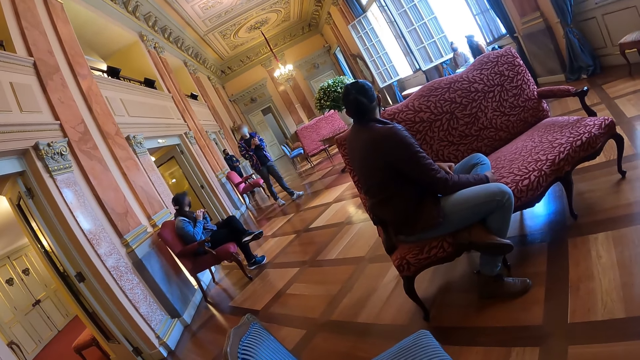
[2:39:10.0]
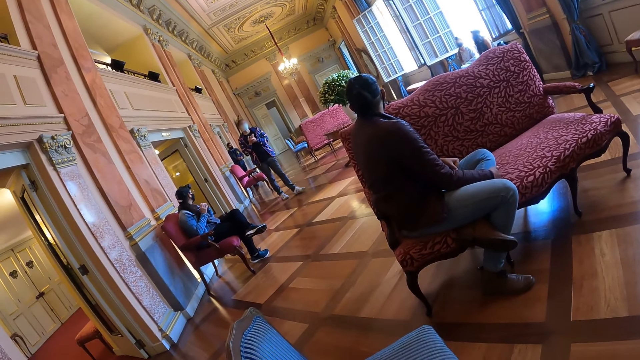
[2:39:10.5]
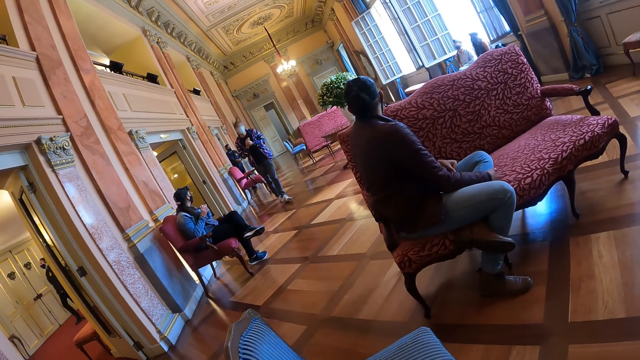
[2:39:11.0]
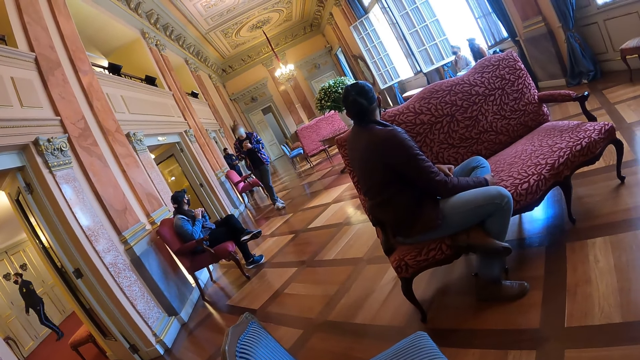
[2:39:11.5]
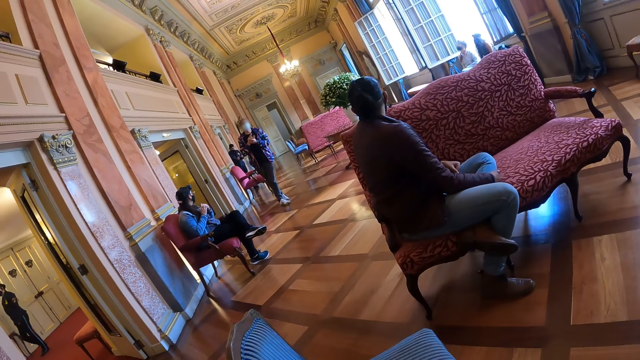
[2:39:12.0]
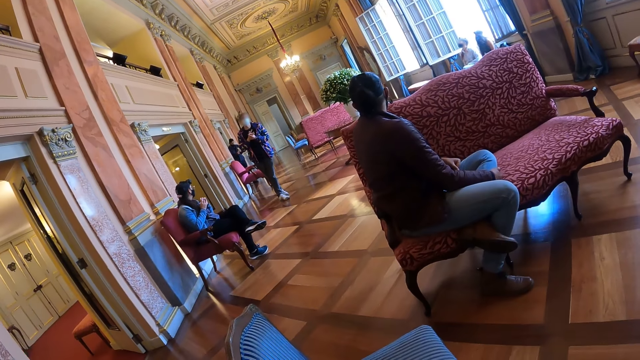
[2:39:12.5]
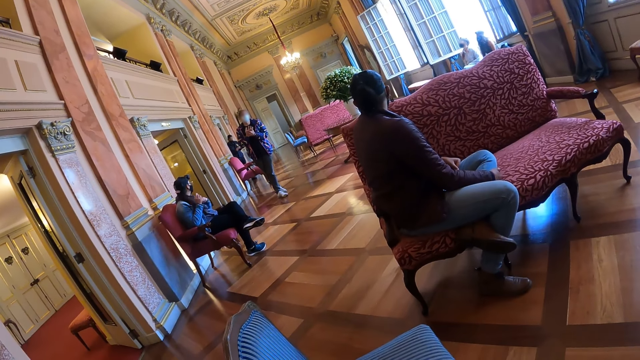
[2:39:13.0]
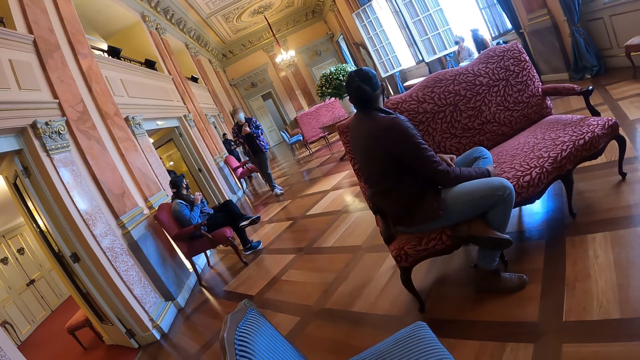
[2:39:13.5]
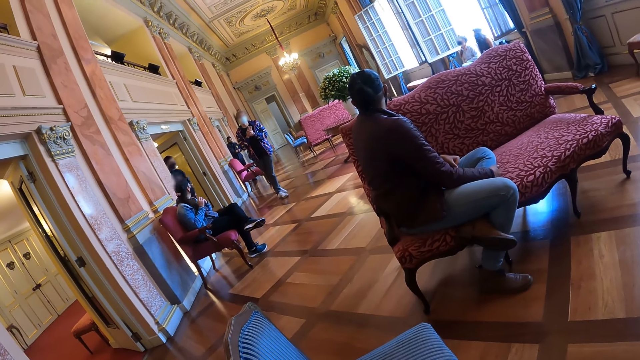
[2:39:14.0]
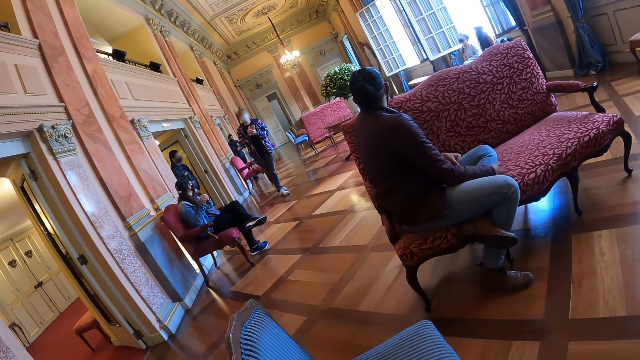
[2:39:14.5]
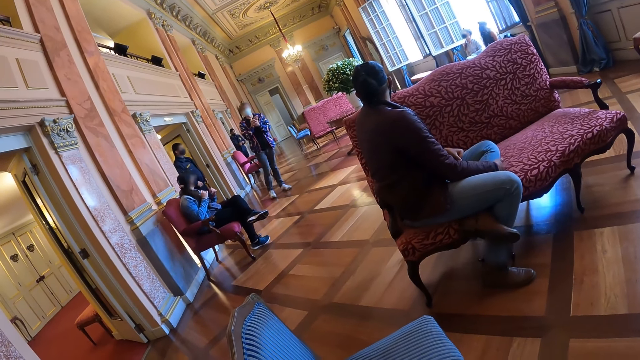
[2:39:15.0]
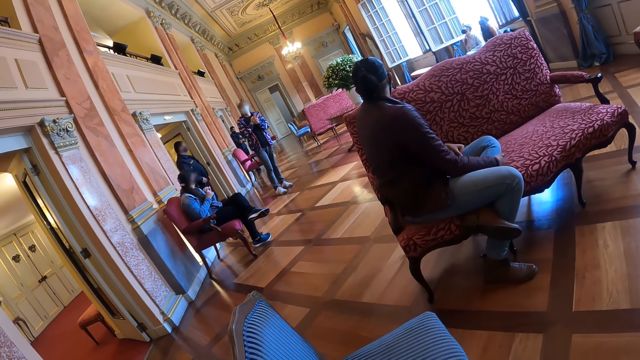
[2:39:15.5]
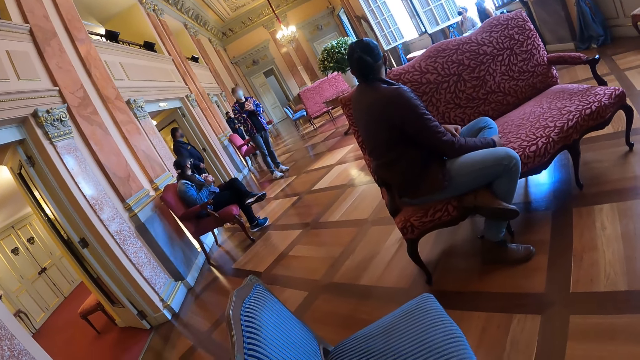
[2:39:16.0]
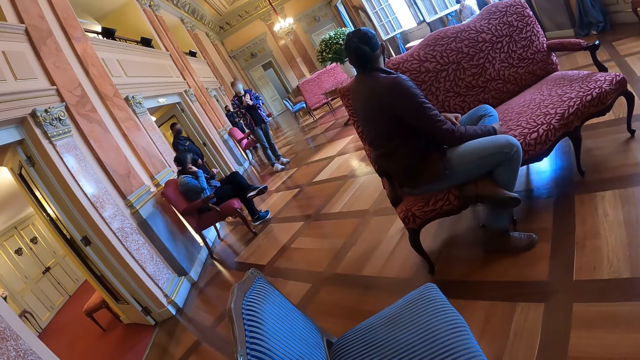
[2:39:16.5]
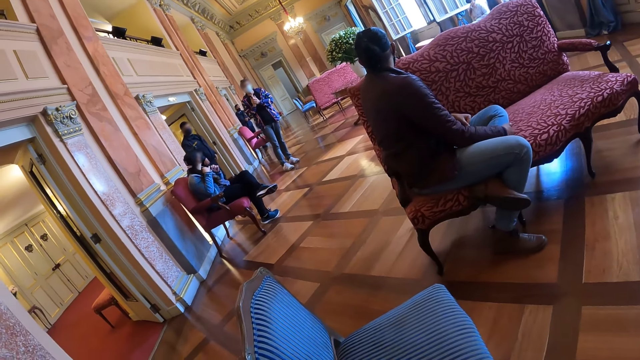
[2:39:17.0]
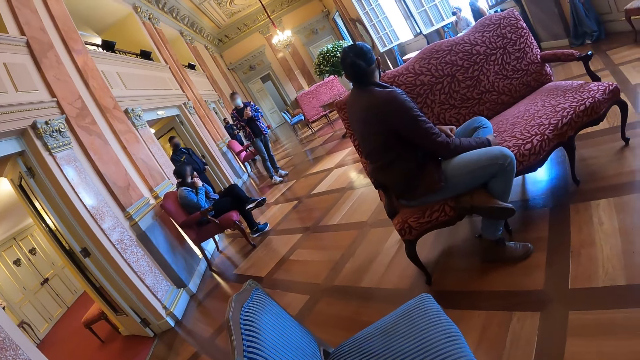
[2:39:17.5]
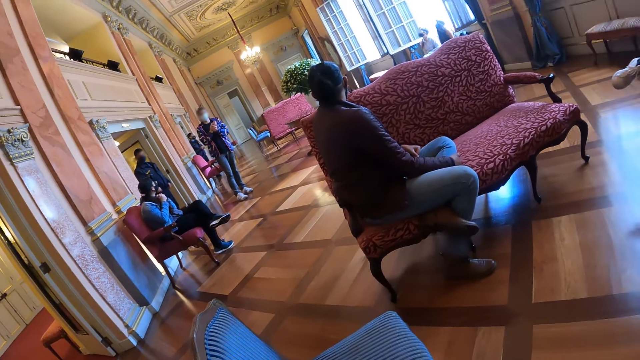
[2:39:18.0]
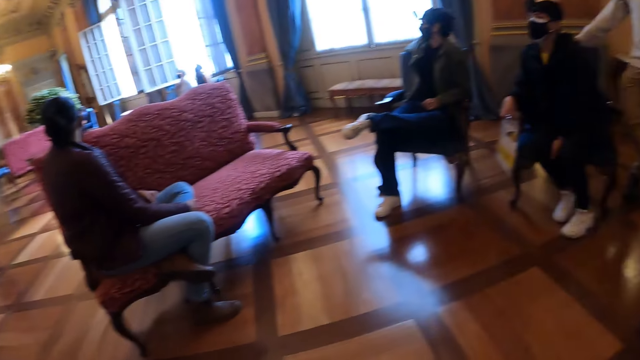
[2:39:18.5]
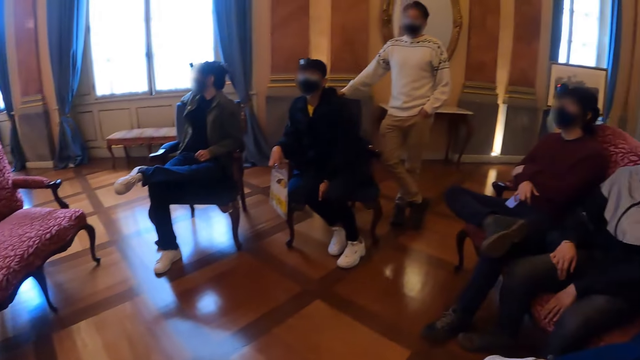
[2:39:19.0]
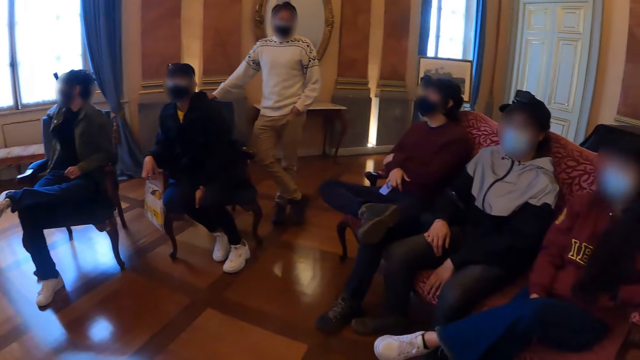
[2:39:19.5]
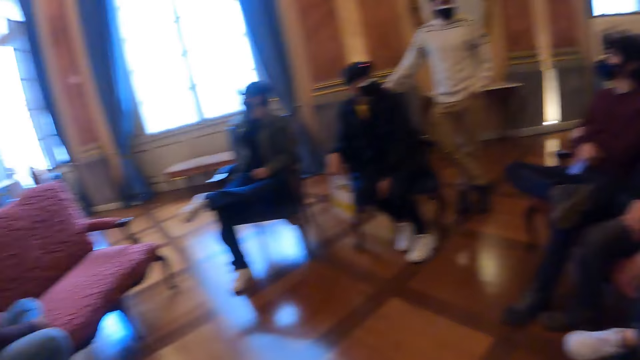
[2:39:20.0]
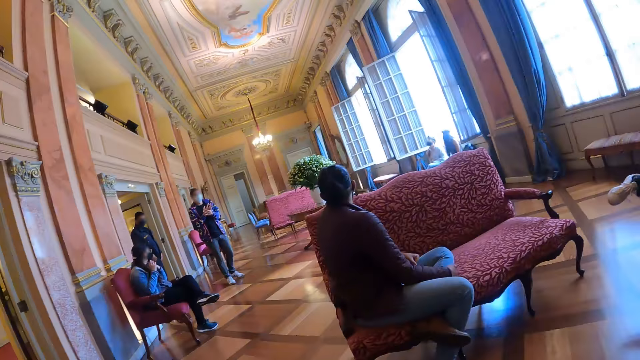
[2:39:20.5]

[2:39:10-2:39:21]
A person rubs his hands together and talks to the people in the hall. The camera wearer looks around the hall.

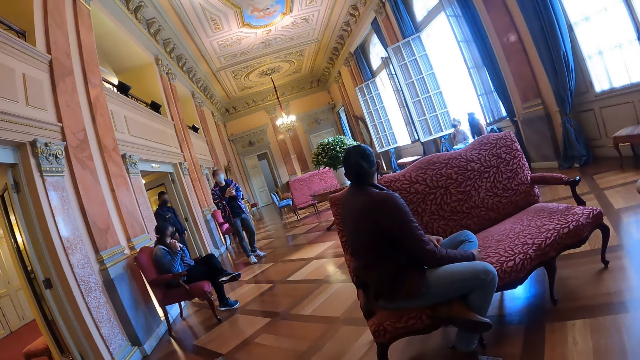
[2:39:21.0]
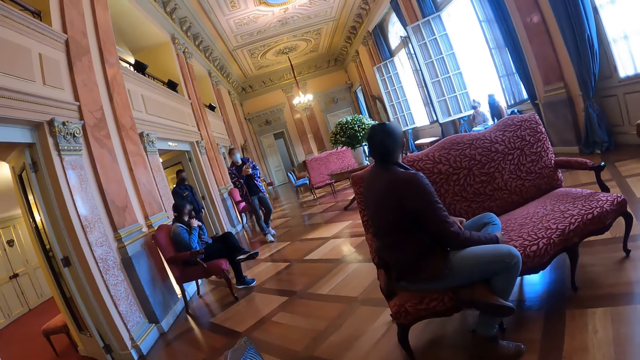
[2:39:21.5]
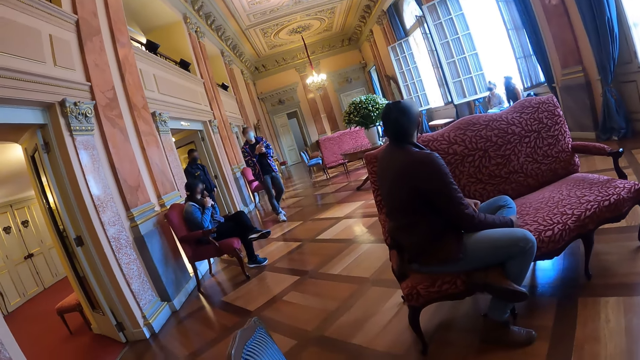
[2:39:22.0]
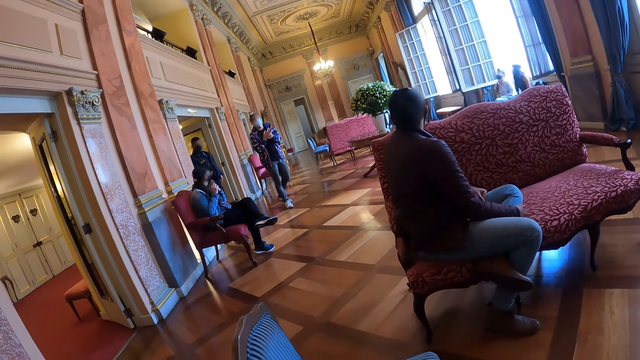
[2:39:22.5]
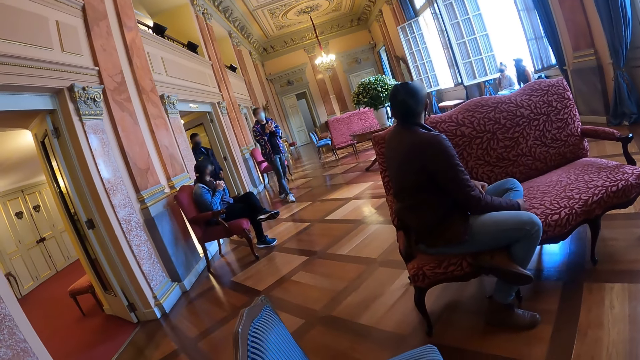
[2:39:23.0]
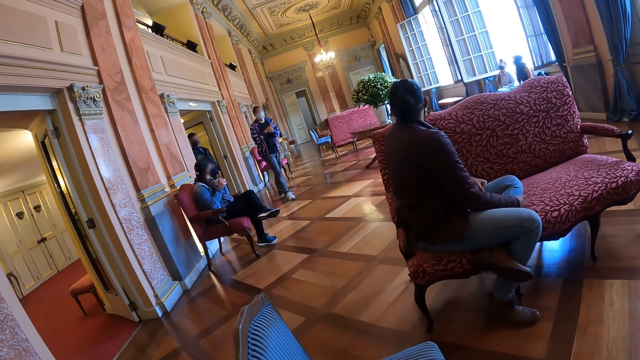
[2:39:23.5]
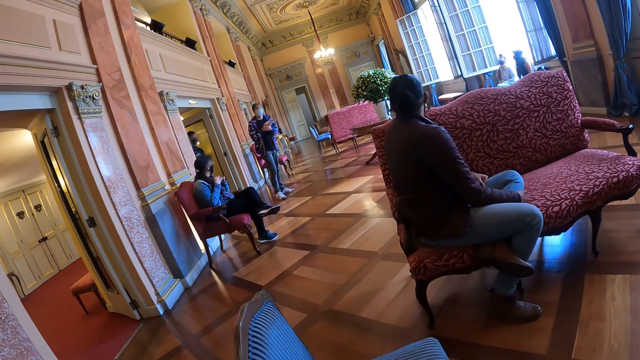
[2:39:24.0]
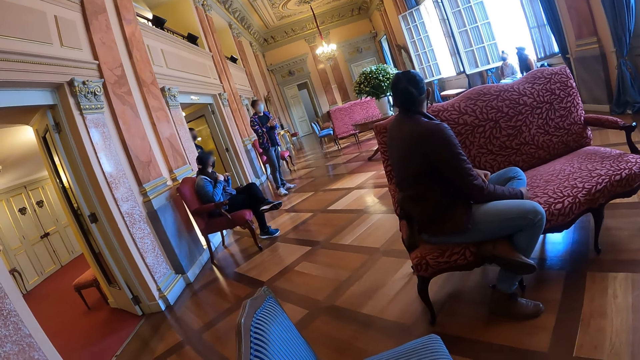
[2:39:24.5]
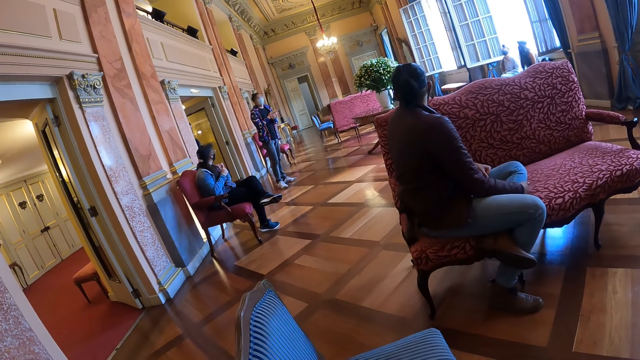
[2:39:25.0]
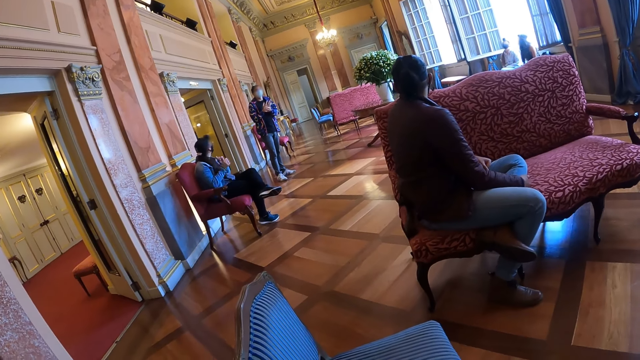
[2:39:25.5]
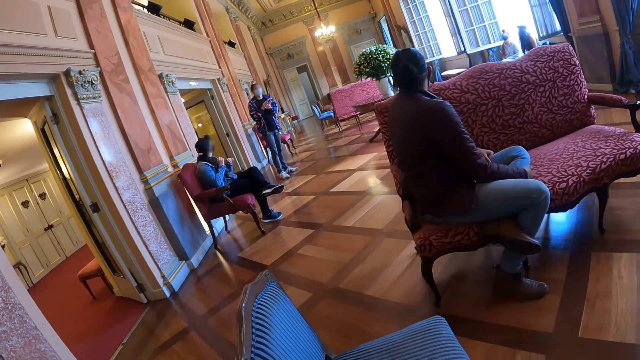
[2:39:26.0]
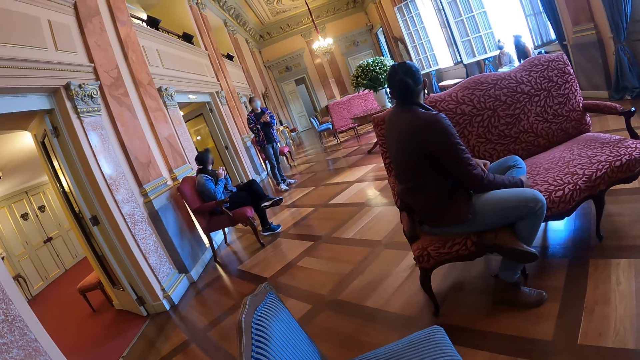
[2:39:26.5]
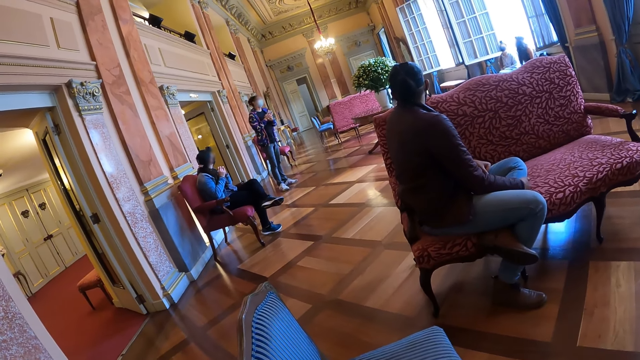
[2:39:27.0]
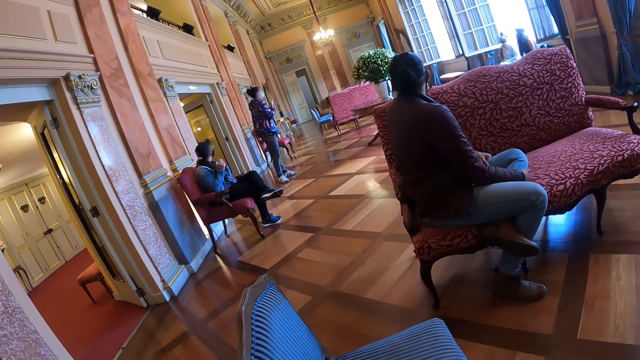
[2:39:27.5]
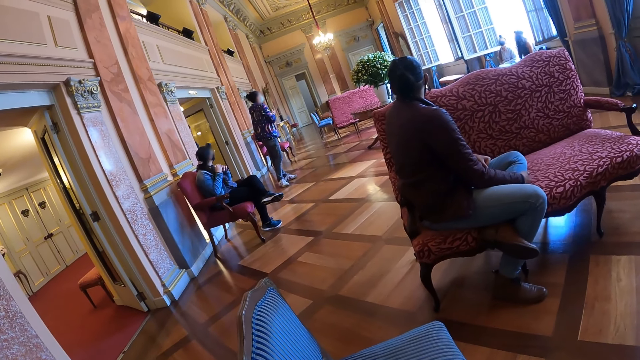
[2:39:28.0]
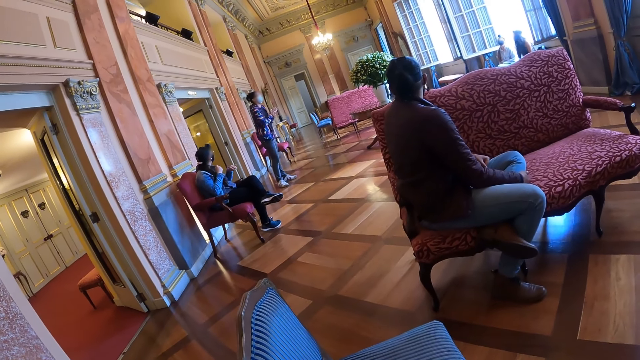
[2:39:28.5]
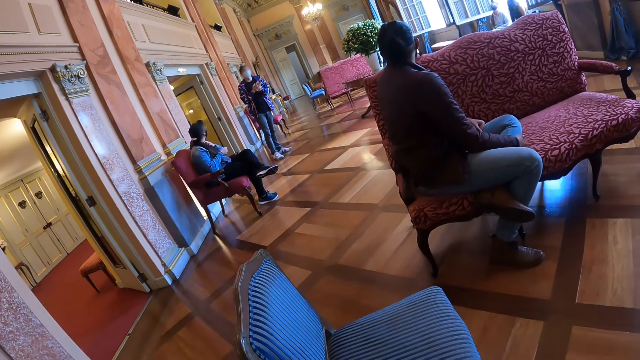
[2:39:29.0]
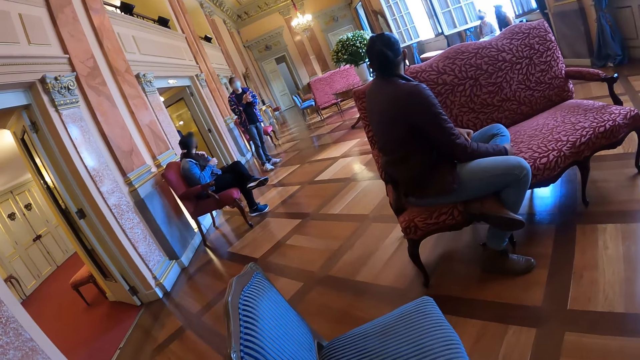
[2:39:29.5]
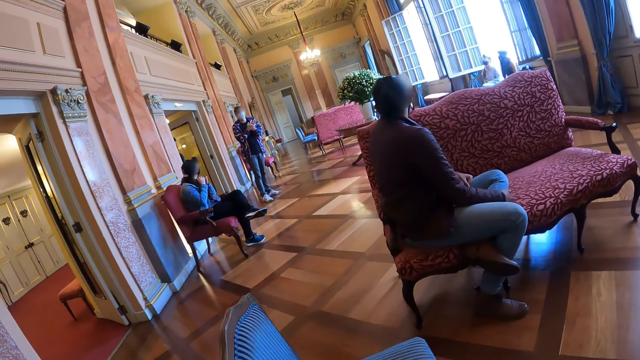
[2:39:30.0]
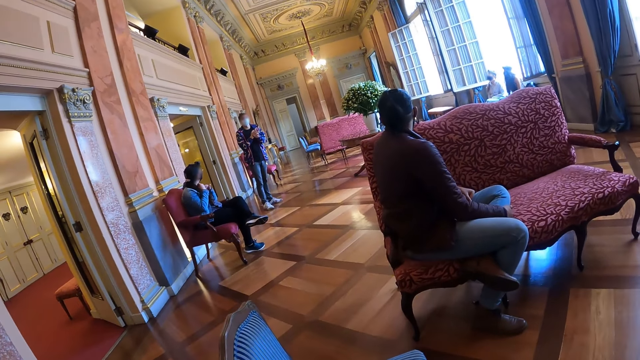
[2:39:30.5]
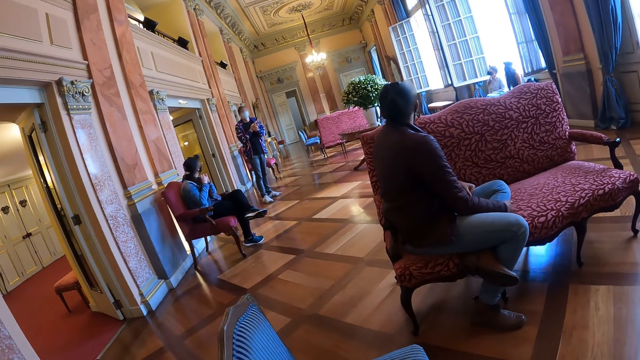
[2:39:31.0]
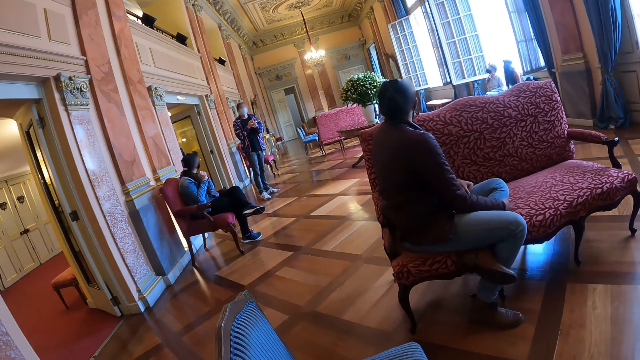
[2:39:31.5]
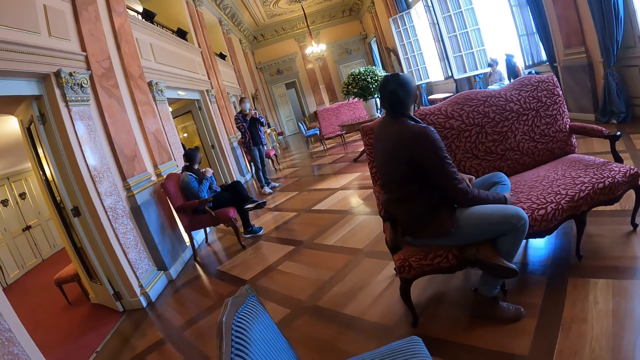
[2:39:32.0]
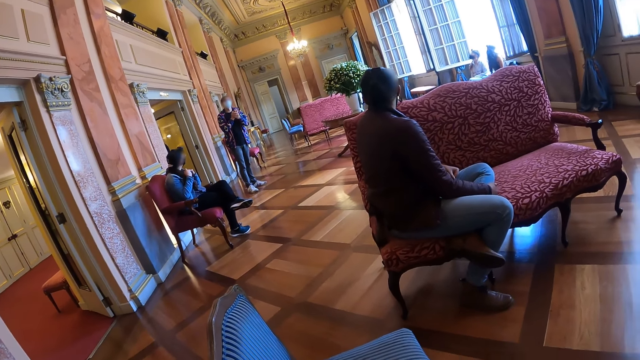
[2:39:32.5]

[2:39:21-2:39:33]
A person talks with the people in the hall. Another person touches her scarf. The camera wearer listens to a lady. The first person talks with the people in the hall.
